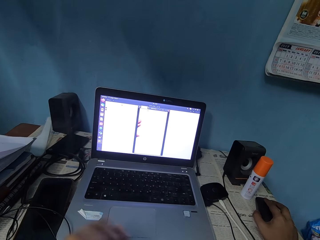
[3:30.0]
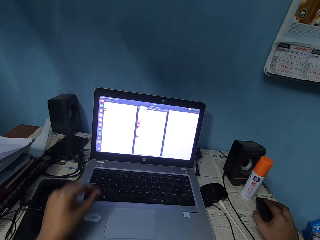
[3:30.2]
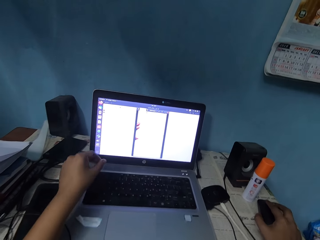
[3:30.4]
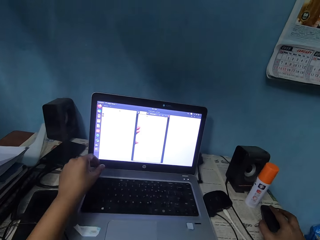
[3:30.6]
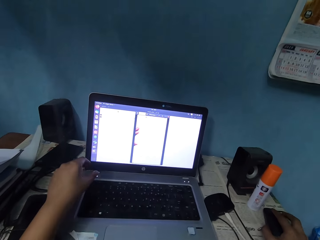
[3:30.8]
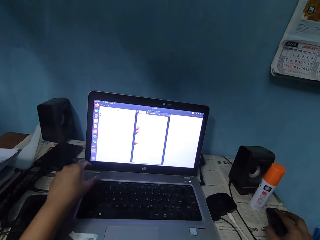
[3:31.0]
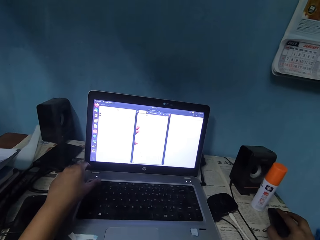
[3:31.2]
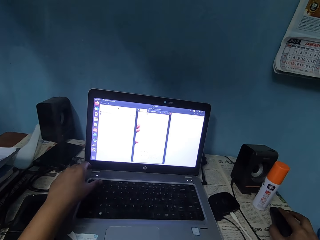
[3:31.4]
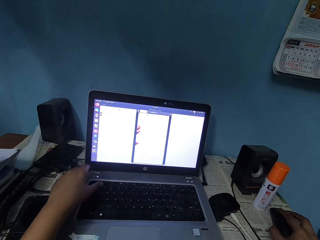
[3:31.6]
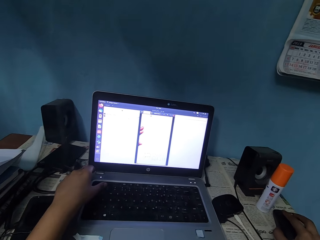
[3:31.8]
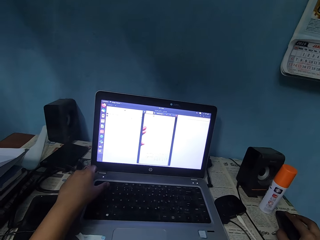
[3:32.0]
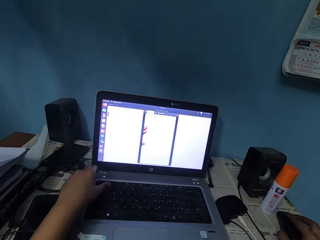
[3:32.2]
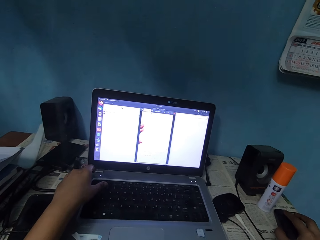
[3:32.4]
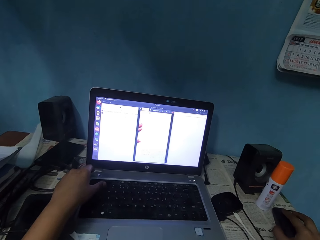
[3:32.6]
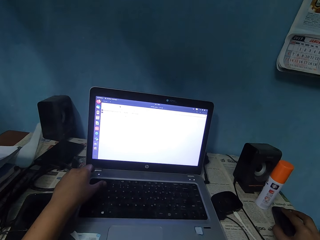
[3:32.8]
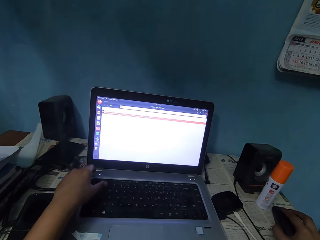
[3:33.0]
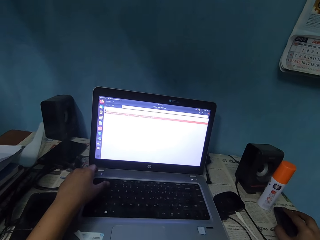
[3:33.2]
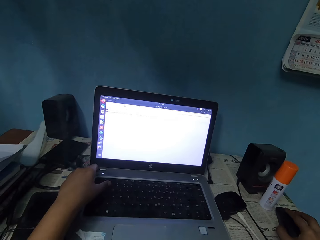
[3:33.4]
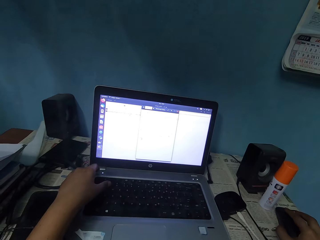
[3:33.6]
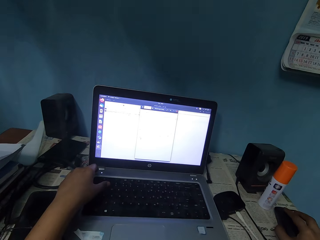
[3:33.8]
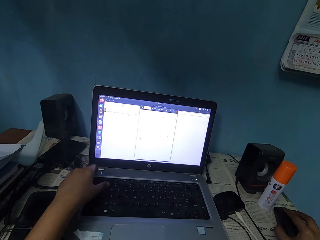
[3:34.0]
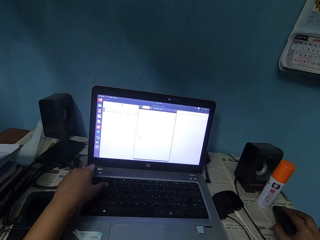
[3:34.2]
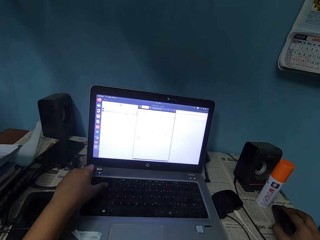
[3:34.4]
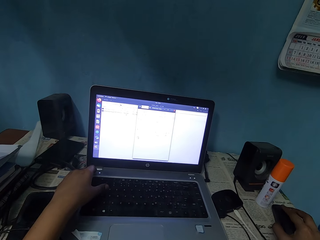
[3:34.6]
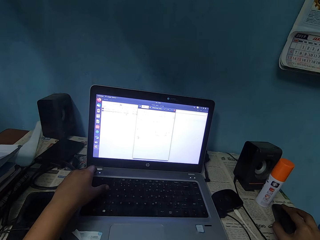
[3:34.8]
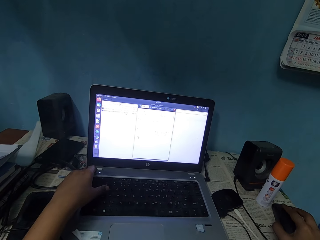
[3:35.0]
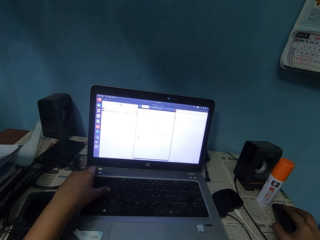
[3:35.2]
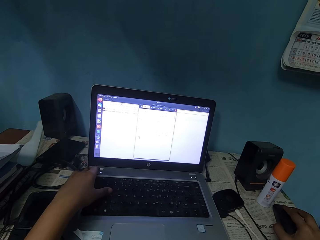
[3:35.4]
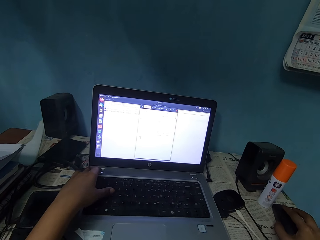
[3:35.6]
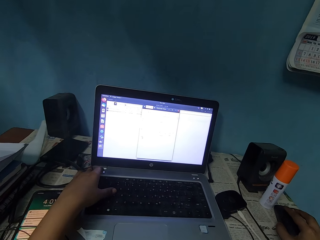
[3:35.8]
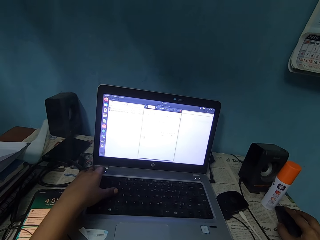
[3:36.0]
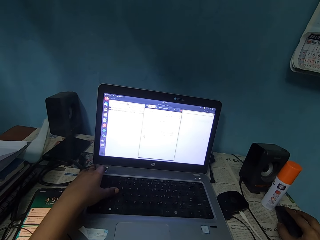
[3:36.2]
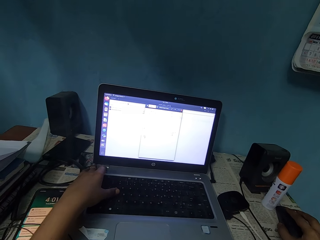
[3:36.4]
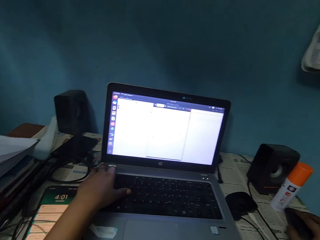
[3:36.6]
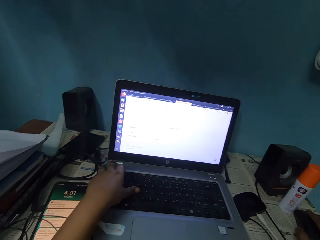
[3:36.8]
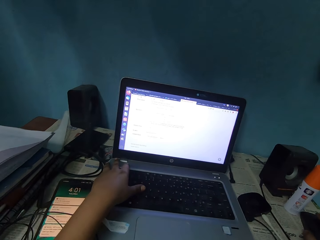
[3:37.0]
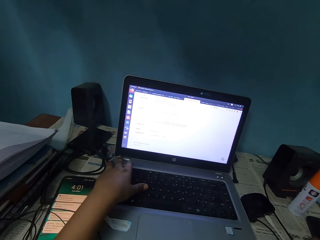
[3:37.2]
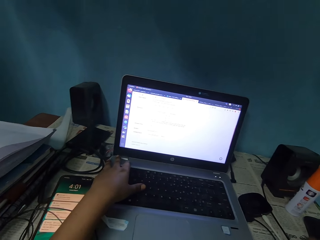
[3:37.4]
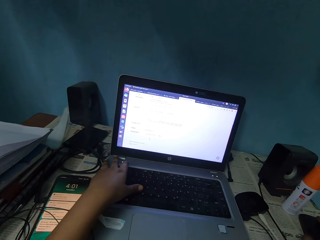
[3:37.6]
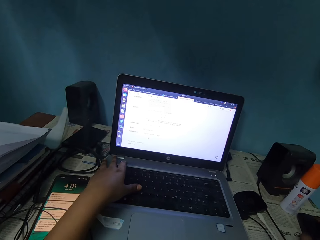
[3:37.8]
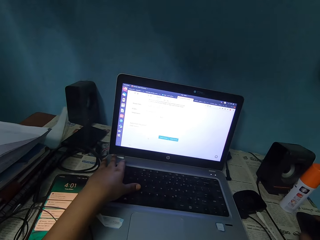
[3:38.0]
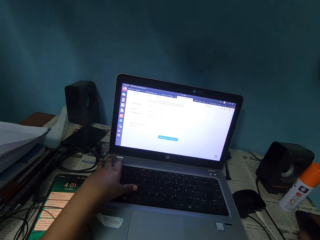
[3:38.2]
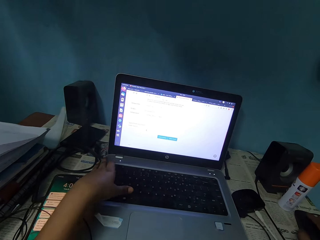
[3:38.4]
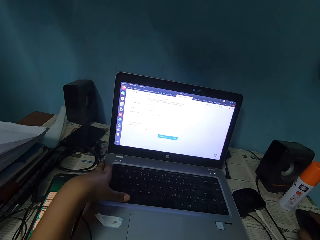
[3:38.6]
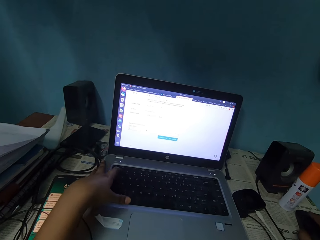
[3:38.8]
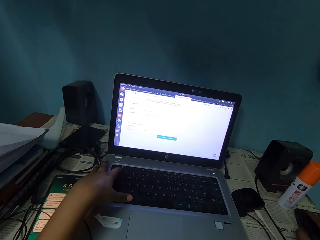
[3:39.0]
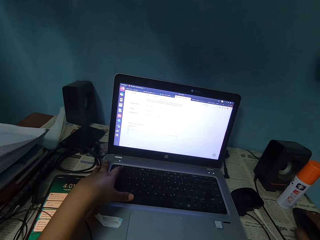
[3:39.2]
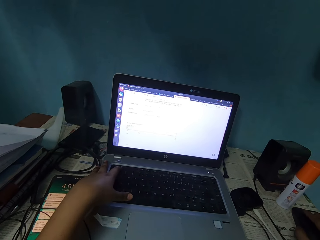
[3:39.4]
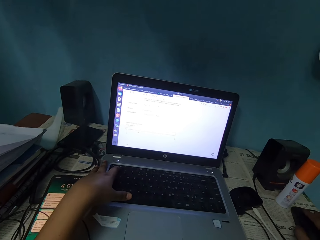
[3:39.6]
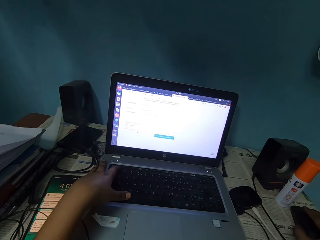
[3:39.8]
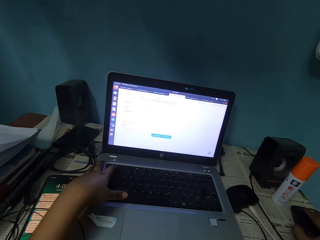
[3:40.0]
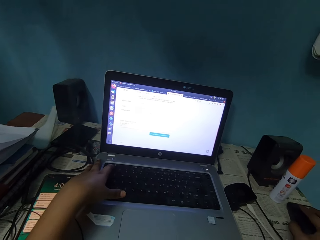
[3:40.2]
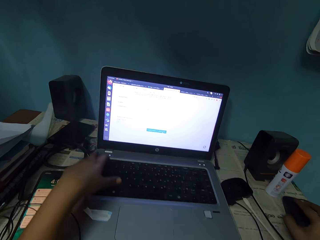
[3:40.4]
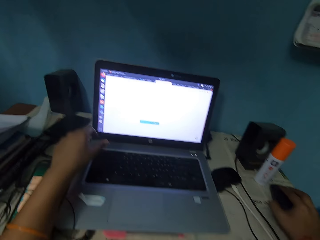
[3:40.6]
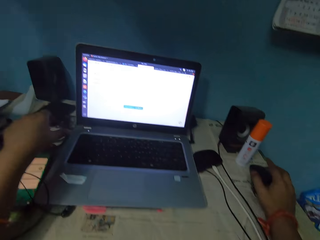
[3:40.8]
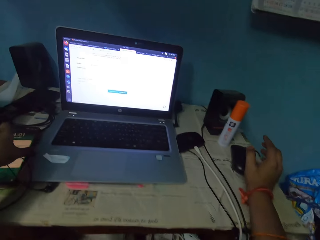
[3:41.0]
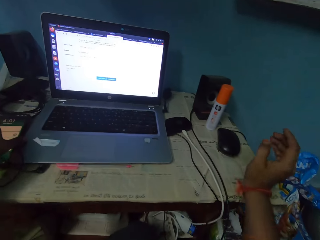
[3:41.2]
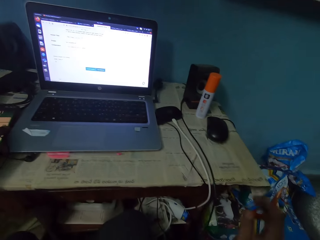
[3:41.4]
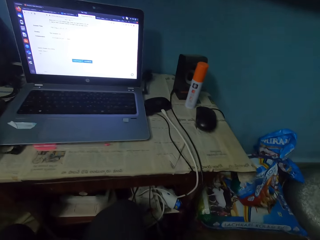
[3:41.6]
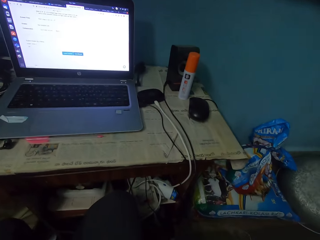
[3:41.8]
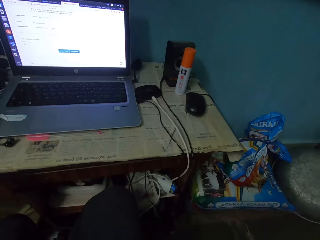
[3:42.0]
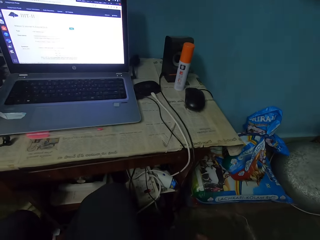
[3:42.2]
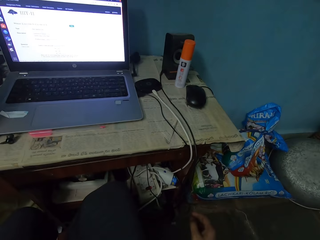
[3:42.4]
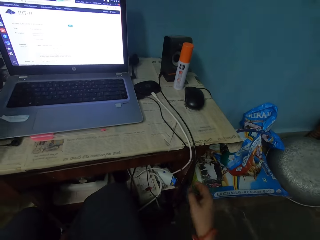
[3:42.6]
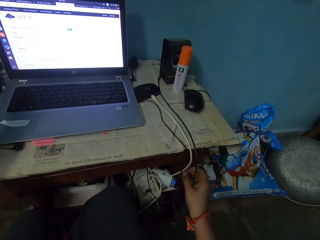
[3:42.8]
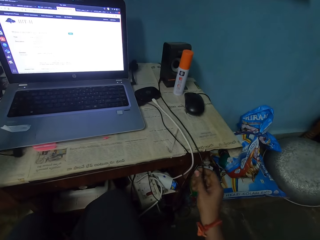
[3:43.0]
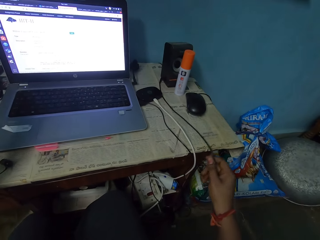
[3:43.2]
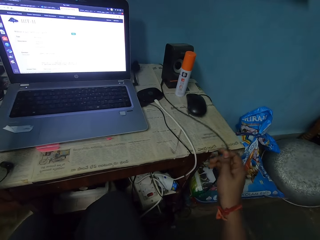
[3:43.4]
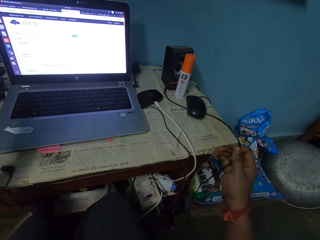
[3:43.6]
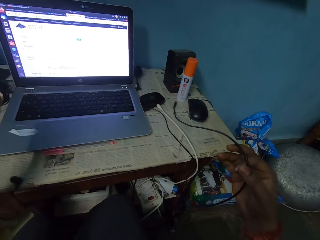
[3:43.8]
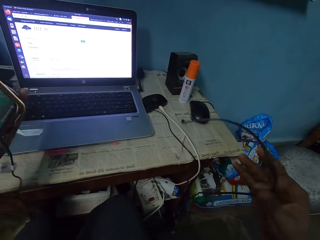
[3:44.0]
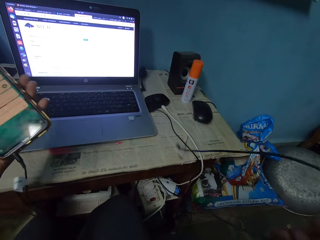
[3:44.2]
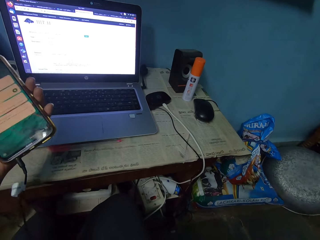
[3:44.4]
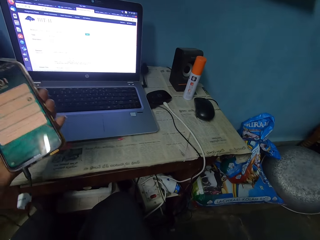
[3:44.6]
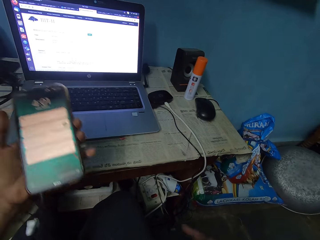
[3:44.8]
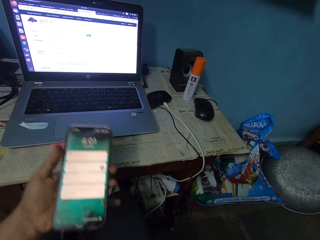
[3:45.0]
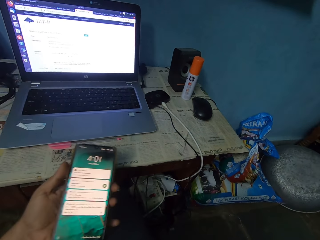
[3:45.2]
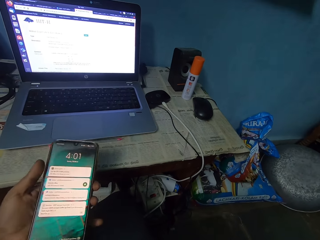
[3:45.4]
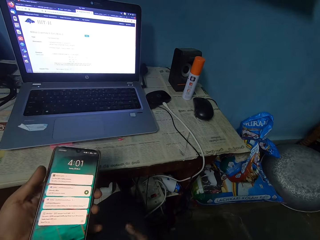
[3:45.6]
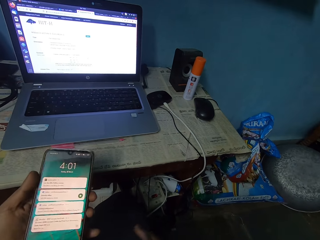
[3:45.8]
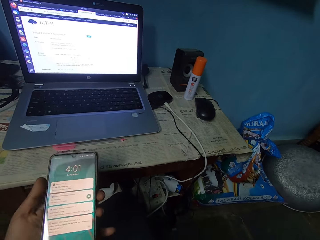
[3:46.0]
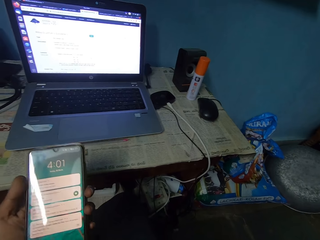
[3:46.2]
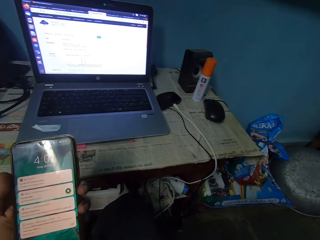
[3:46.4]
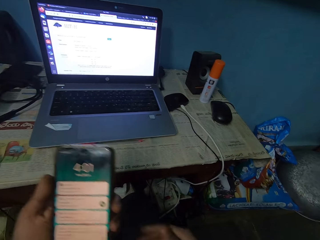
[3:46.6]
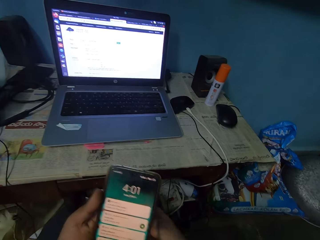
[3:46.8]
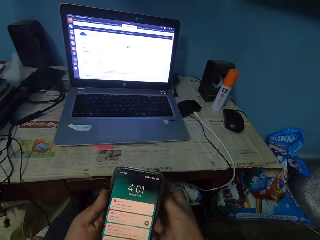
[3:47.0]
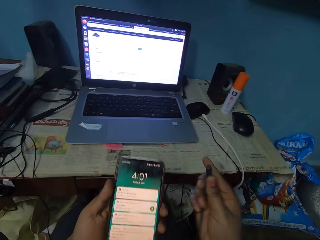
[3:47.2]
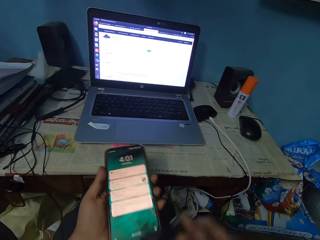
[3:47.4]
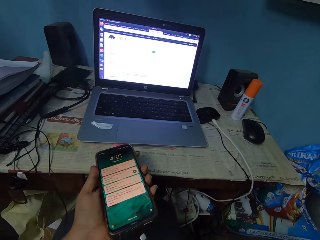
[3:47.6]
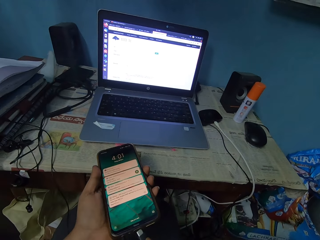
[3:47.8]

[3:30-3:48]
The camera wearer places her left hand on the laptop. She operates the laptop. She picks up the phone with her left hand. She picks up the phone charger from the table with her right hand. She holds the phone.

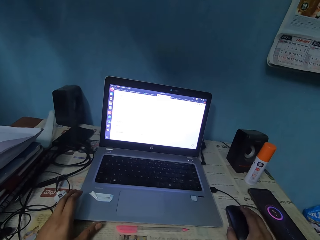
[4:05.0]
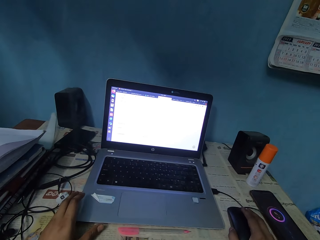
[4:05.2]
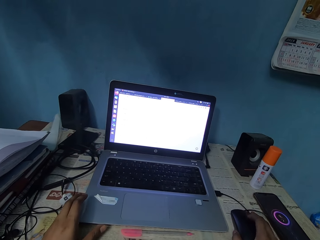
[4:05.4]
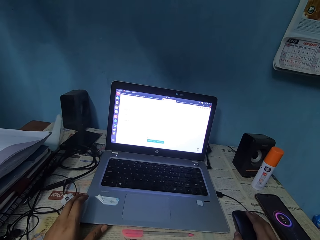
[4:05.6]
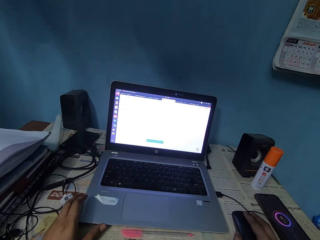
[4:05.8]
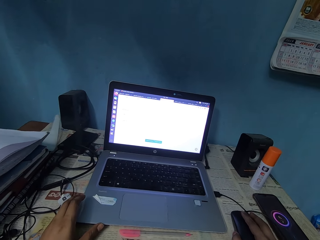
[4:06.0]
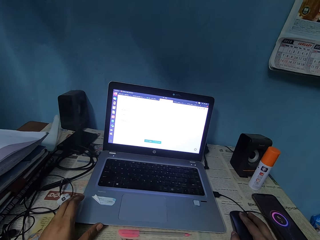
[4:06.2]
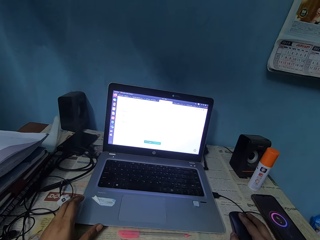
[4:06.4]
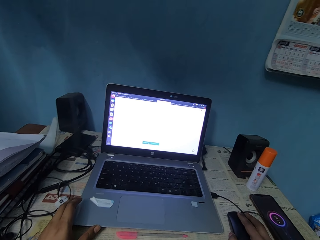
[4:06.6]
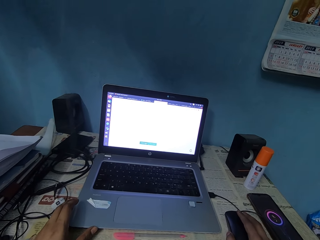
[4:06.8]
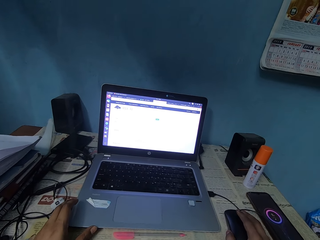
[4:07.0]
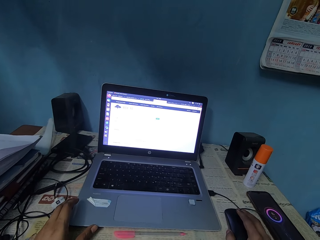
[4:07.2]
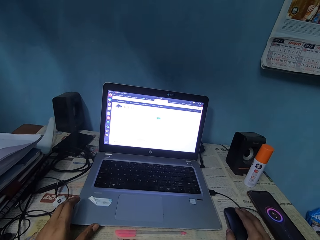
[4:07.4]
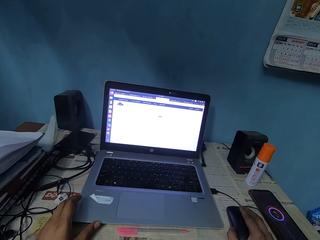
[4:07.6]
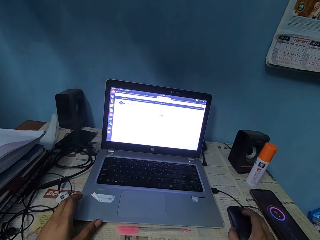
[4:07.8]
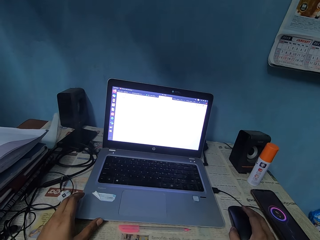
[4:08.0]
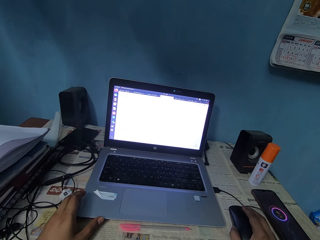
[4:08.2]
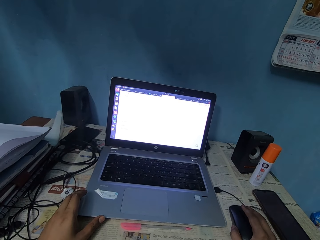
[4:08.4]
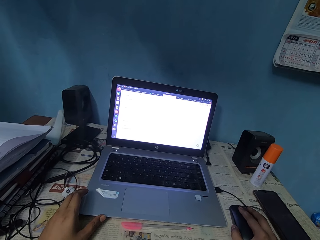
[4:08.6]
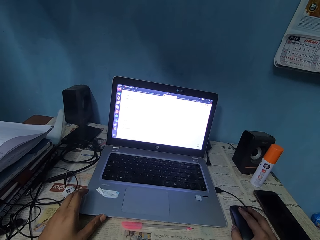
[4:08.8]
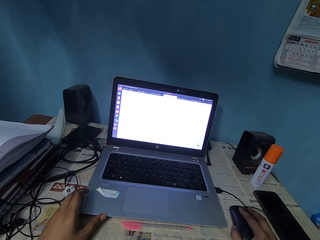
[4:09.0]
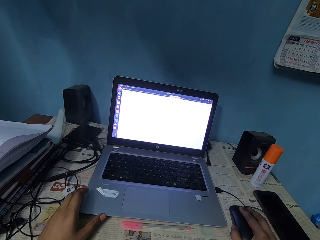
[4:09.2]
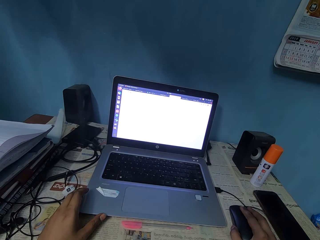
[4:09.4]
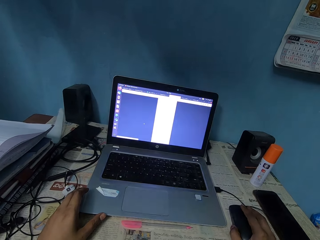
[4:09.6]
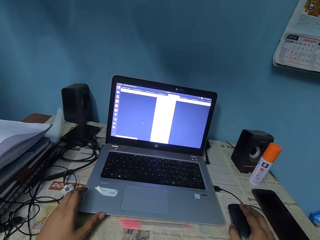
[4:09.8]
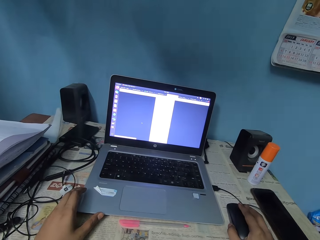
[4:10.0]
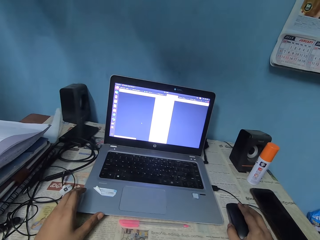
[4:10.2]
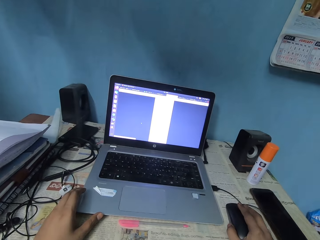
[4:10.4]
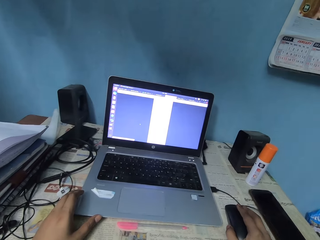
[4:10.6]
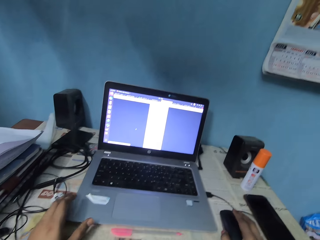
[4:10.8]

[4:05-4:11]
The camera wearer uses a laptop.
